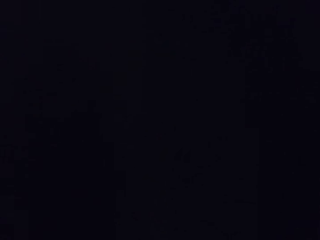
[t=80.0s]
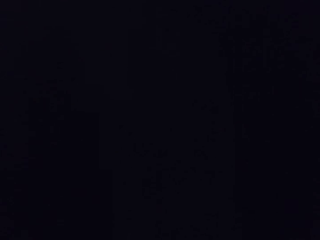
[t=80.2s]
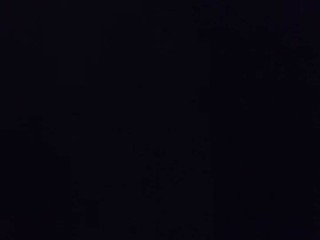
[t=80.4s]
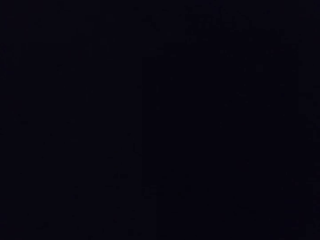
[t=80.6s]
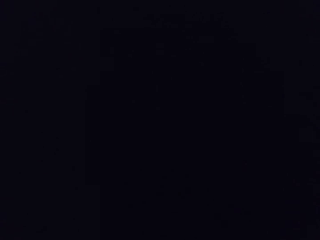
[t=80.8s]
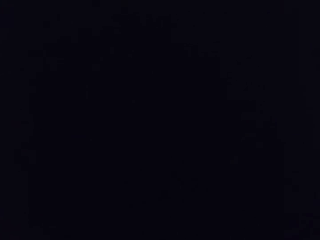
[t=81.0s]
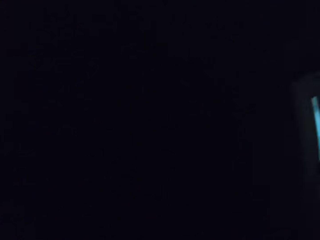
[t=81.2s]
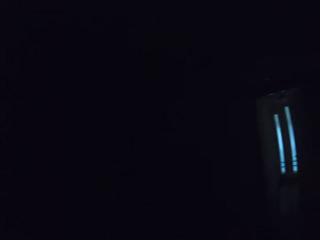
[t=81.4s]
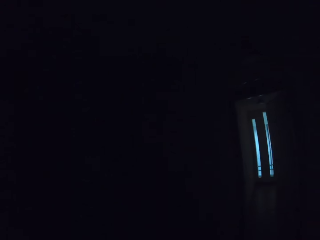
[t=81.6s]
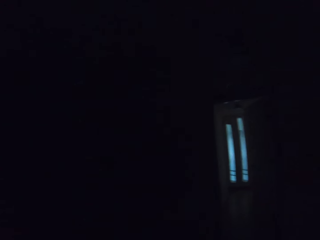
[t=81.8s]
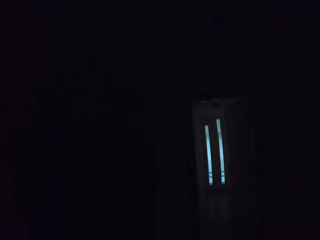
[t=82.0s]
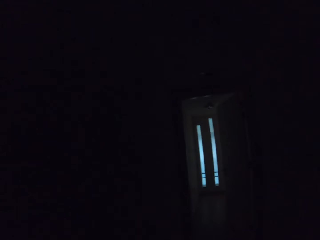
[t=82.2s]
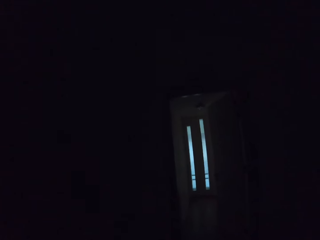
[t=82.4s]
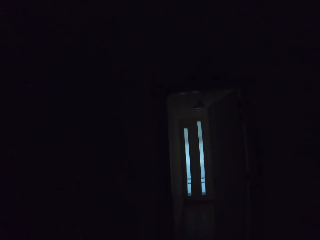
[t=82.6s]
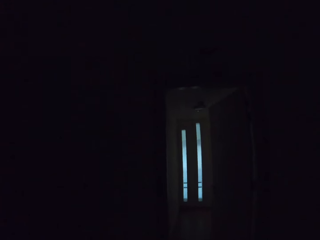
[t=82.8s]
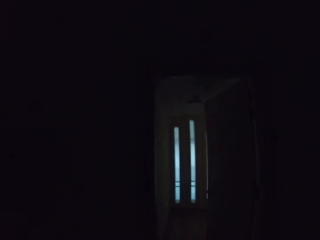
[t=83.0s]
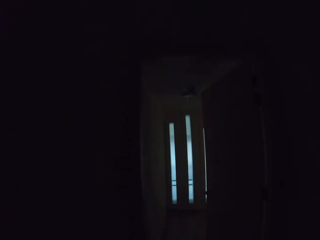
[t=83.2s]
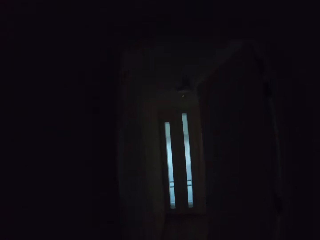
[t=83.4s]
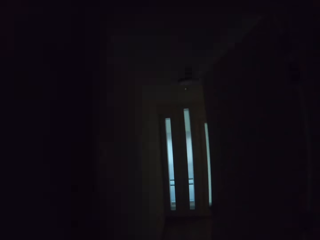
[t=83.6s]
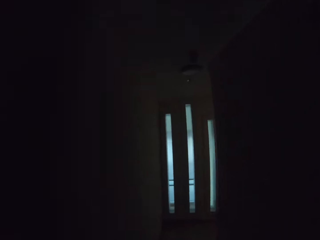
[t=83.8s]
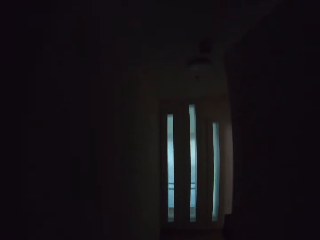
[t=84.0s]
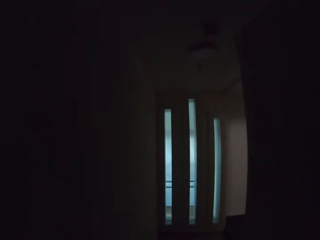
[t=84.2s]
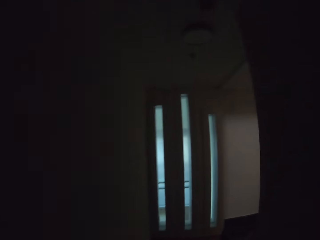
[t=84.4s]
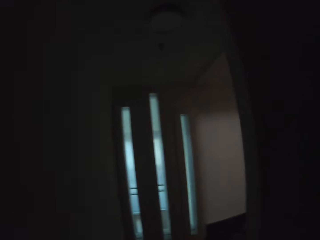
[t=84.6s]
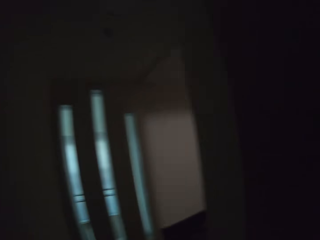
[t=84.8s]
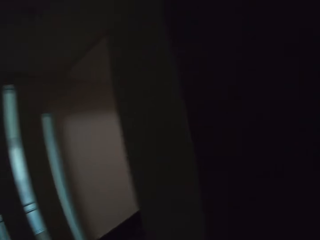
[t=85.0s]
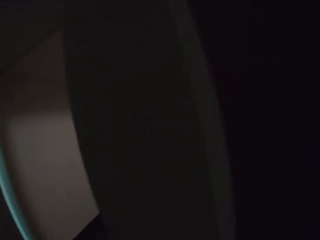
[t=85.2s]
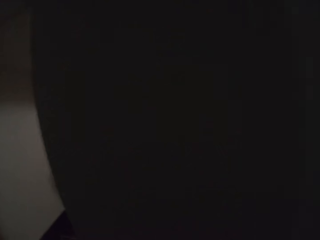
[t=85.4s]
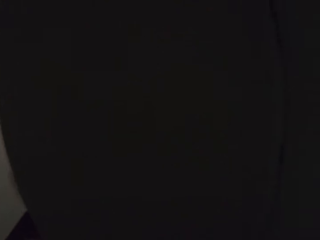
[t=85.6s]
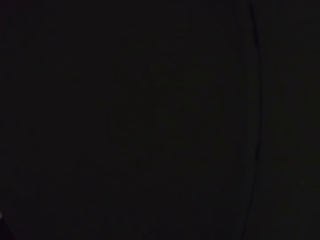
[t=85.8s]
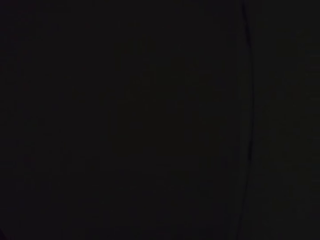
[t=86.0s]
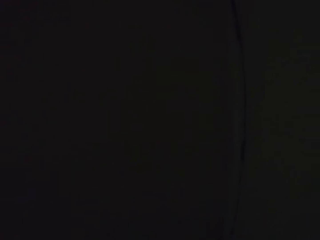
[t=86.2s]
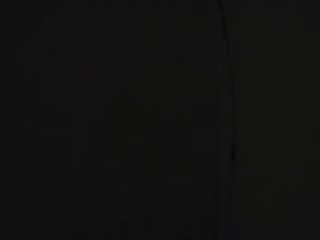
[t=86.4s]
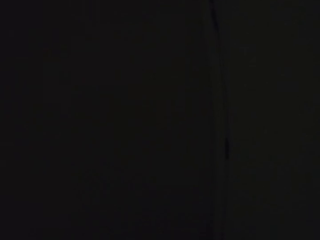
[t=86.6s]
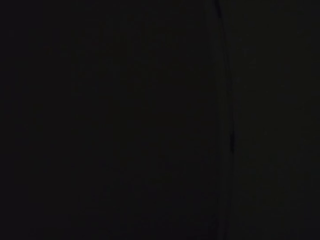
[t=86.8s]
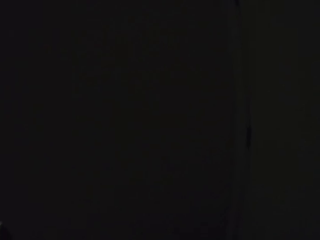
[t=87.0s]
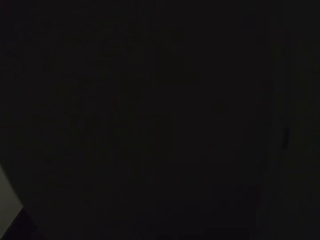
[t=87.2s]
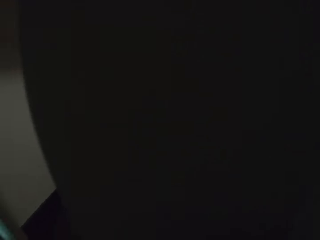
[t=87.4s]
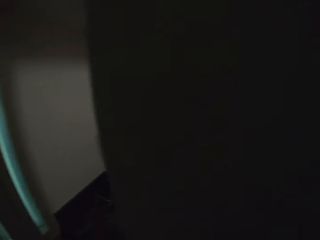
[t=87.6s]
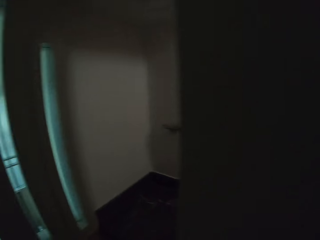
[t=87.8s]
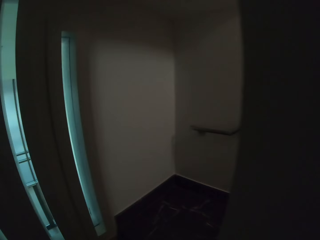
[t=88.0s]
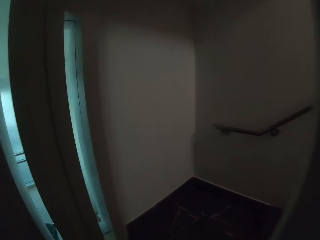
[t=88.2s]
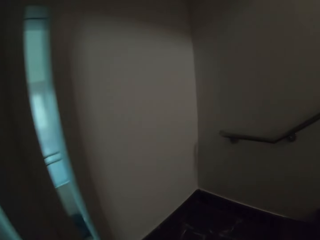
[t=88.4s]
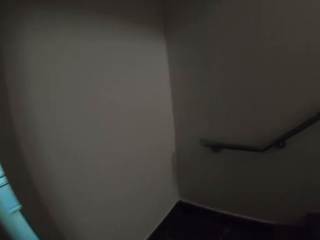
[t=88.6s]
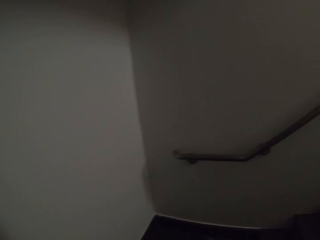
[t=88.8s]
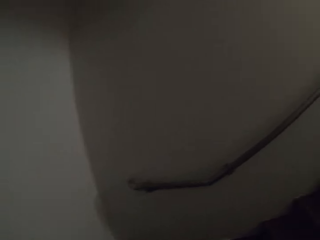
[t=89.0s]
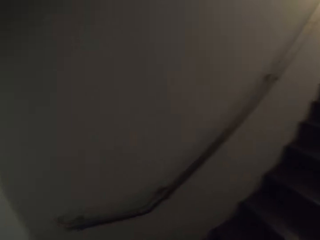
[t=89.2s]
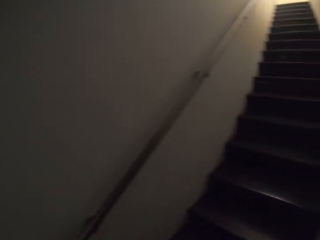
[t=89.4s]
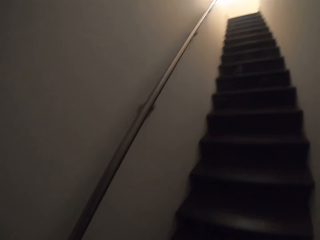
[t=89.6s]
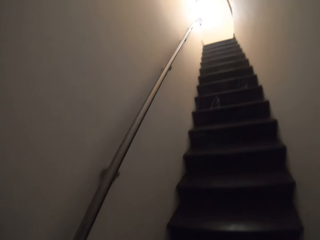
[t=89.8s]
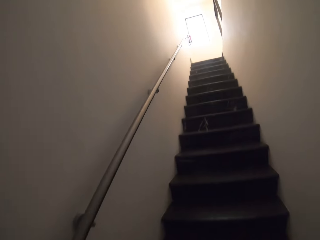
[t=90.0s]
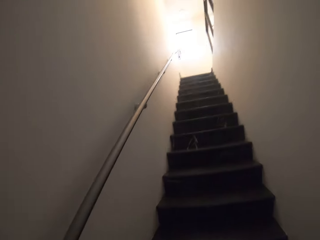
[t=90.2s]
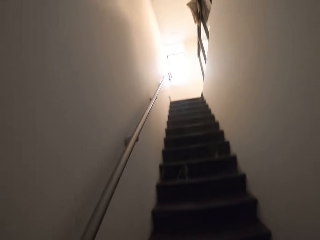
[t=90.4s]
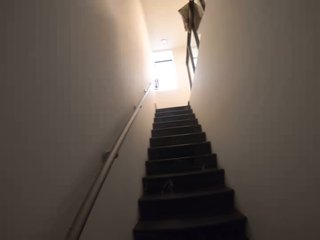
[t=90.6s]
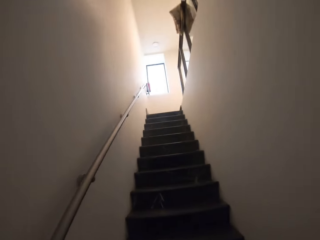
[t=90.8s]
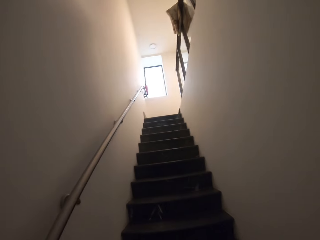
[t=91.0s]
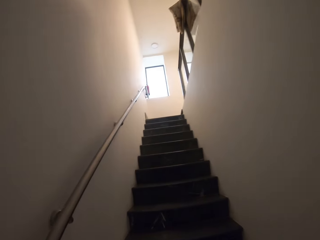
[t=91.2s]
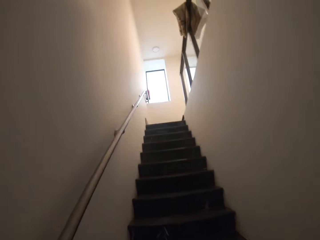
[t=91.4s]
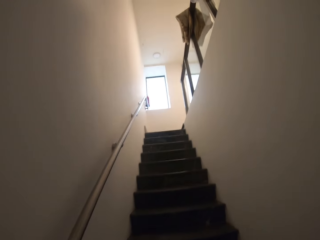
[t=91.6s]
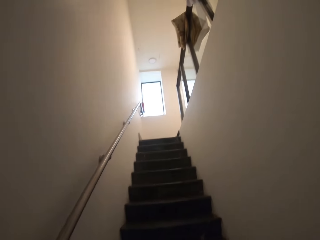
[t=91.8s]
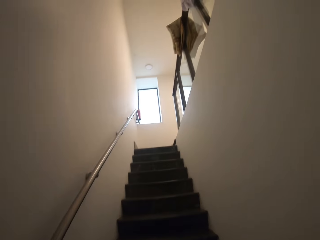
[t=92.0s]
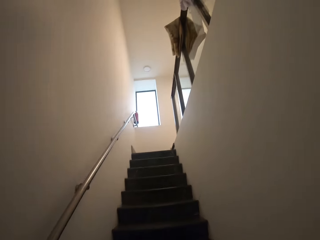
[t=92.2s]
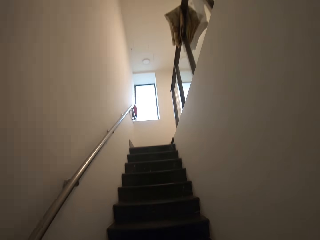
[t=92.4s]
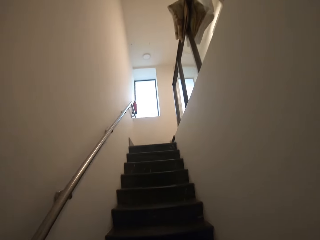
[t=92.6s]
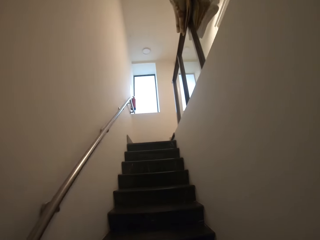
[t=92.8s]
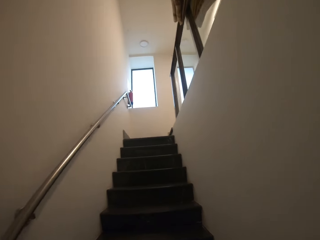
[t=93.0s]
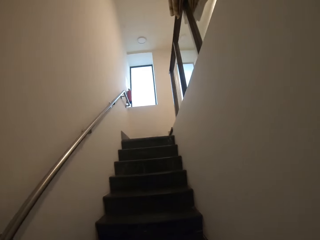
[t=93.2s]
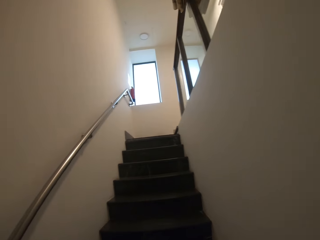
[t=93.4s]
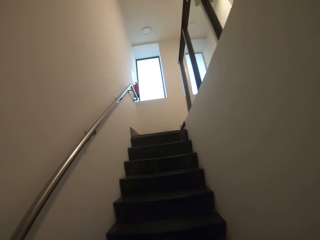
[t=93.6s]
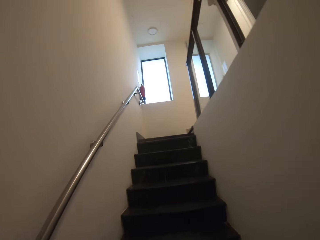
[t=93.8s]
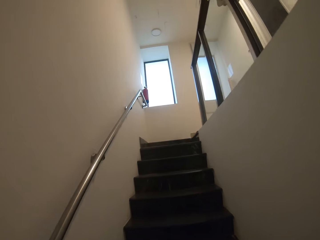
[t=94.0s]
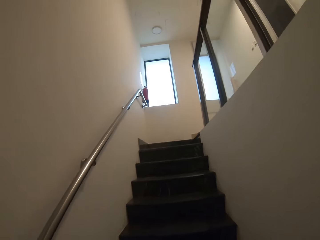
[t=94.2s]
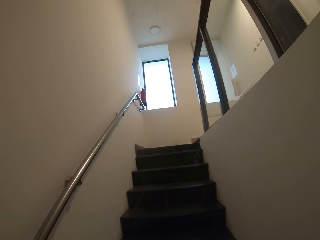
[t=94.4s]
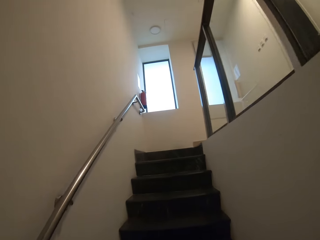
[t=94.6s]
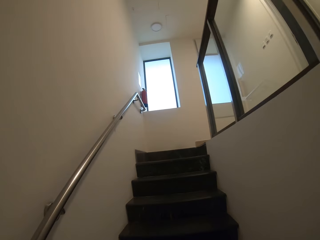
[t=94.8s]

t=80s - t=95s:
The camera wearer walks past a door. They walk up the stairs.

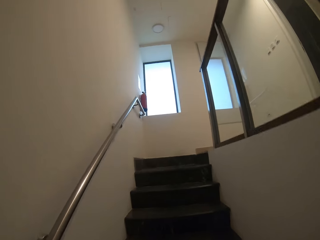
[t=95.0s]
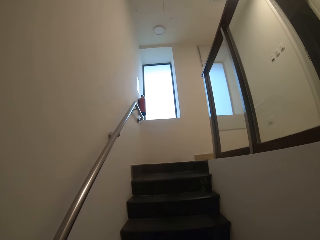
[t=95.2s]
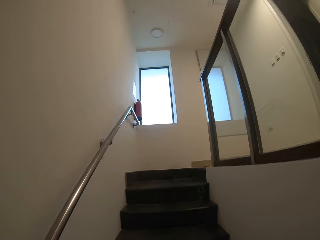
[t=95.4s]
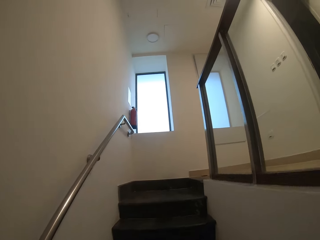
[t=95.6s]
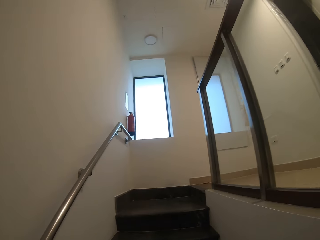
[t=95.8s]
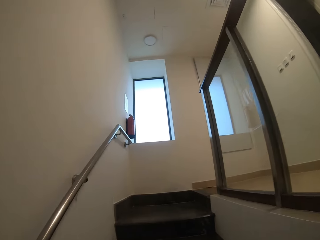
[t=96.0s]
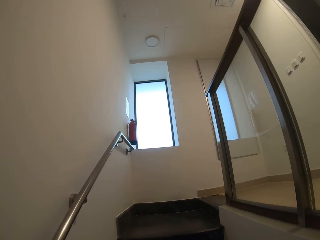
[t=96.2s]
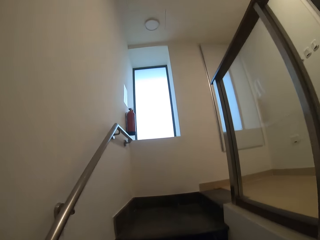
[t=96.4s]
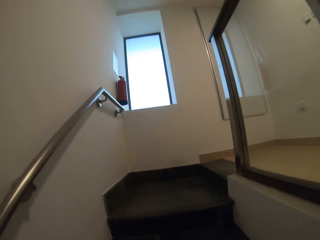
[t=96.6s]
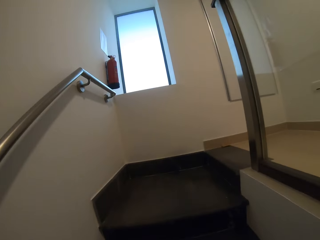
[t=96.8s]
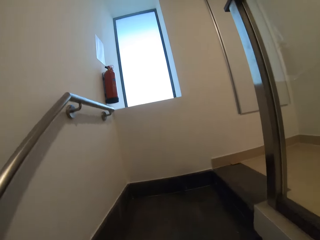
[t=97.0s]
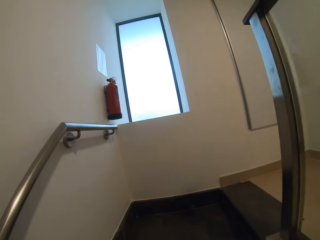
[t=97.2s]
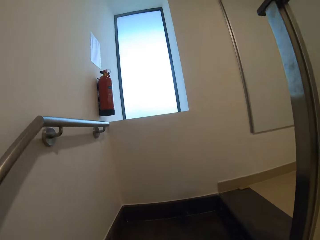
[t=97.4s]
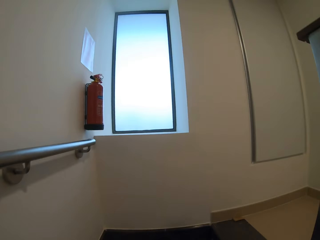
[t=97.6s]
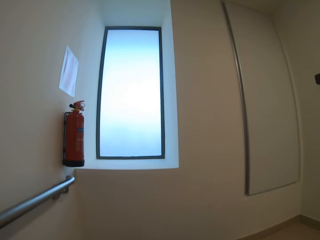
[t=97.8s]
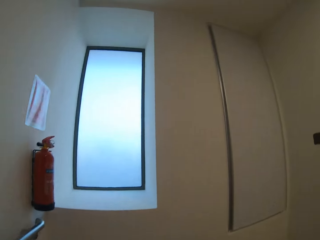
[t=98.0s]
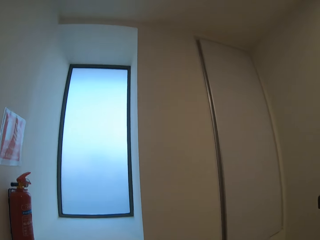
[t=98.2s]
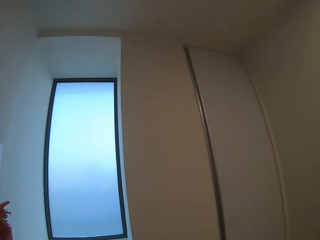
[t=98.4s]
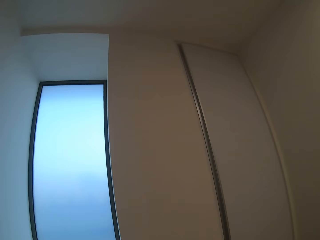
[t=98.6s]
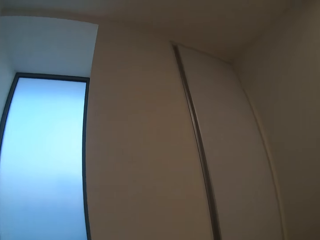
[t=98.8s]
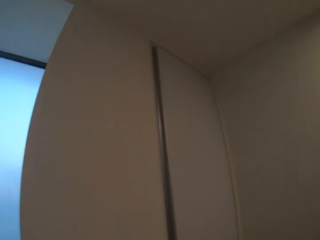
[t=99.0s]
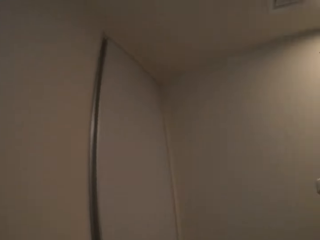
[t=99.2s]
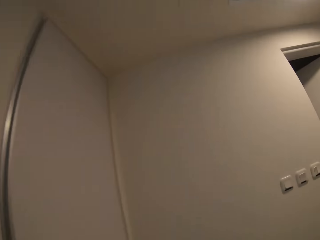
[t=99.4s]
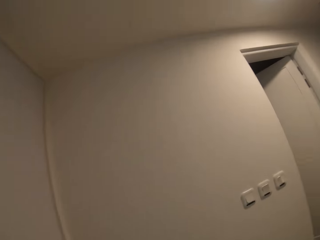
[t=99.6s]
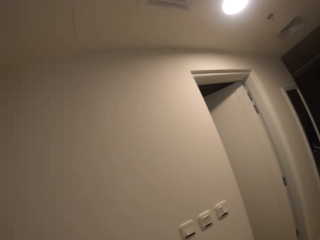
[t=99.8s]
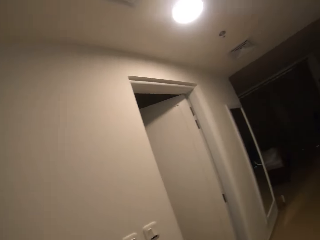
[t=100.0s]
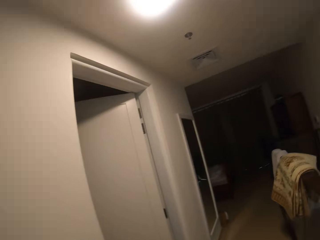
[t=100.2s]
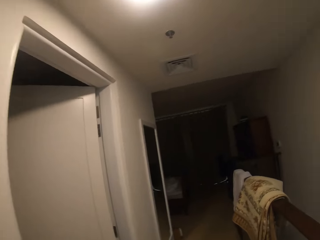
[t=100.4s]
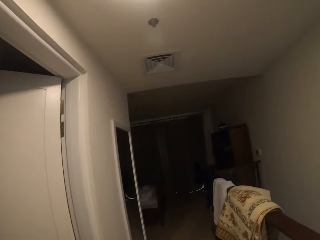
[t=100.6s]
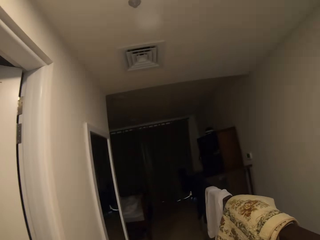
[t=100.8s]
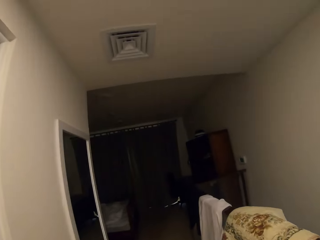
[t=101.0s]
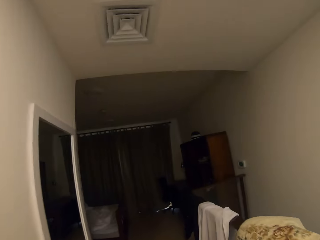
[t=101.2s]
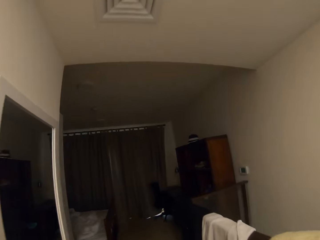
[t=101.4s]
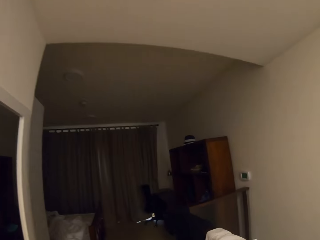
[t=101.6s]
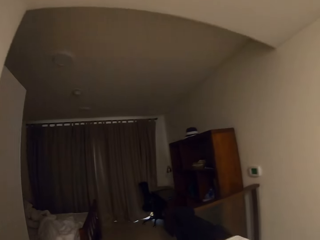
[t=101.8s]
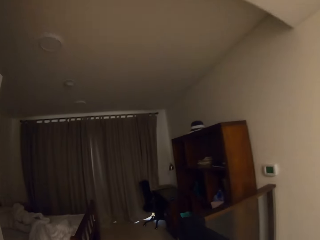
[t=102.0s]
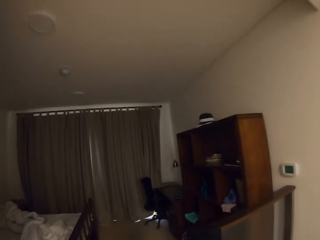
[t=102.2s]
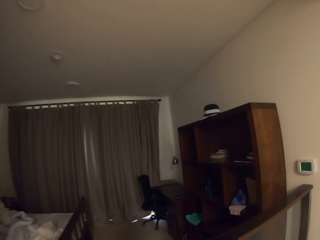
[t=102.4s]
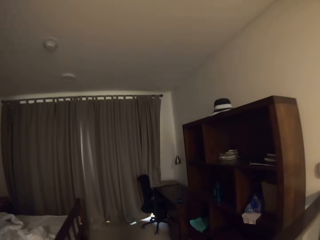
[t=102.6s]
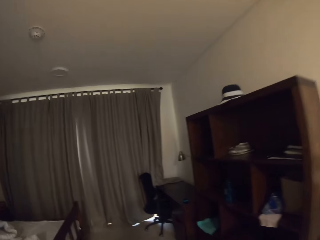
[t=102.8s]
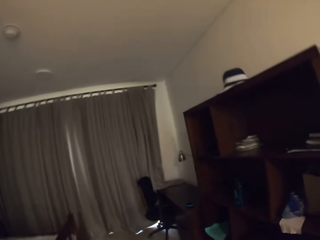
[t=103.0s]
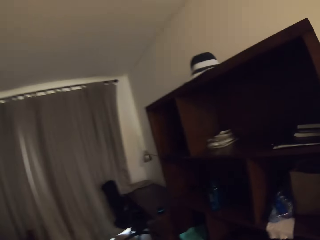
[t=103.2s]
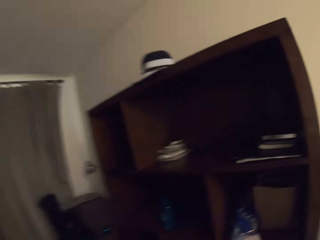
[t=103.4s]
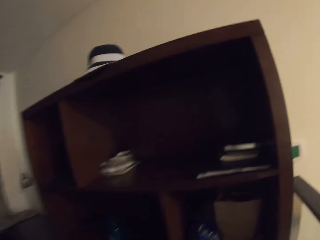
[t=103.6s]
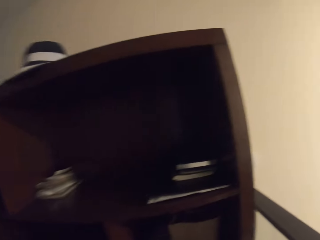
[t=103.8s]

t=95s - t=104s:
The camera wearer moves towards the bed. They walk in the corridor.
